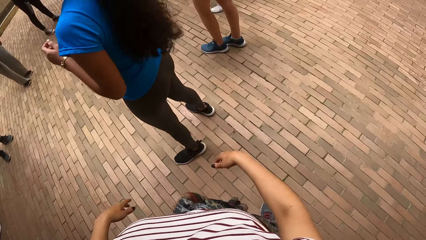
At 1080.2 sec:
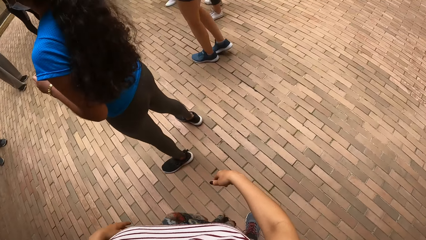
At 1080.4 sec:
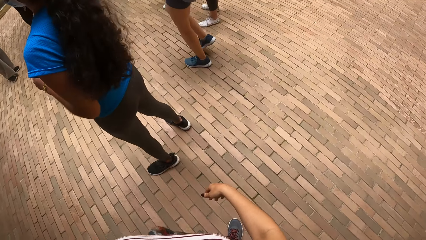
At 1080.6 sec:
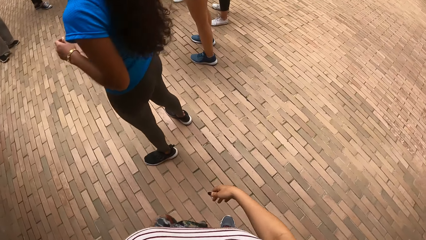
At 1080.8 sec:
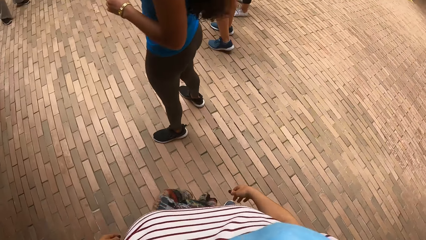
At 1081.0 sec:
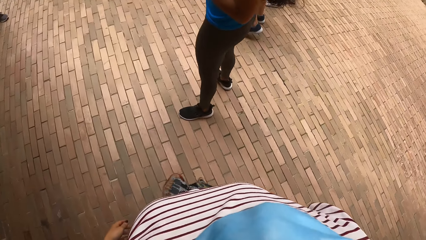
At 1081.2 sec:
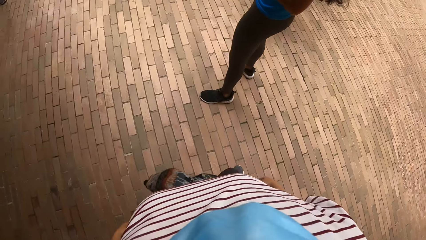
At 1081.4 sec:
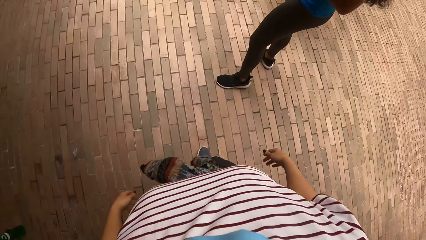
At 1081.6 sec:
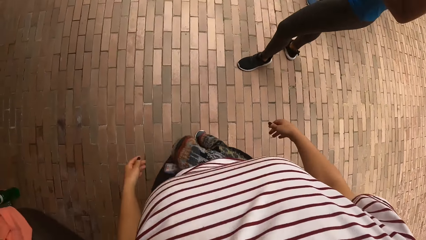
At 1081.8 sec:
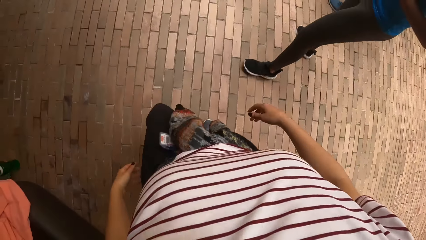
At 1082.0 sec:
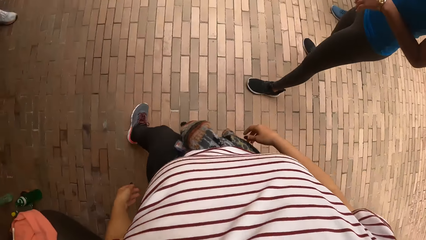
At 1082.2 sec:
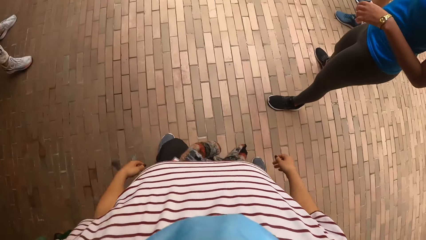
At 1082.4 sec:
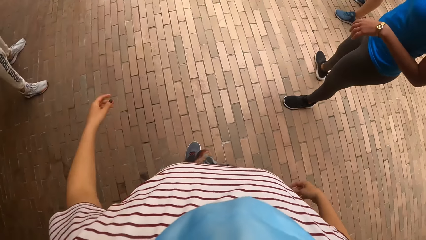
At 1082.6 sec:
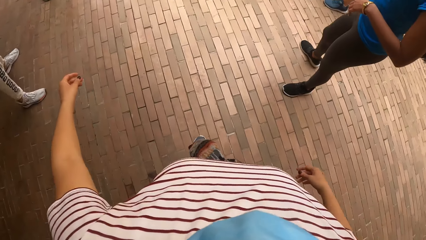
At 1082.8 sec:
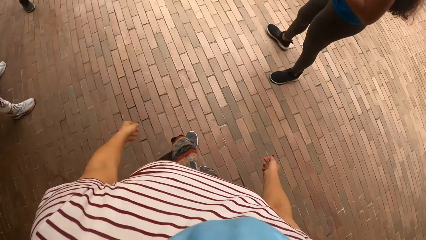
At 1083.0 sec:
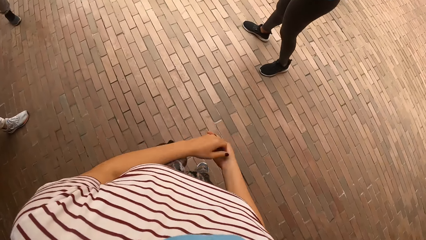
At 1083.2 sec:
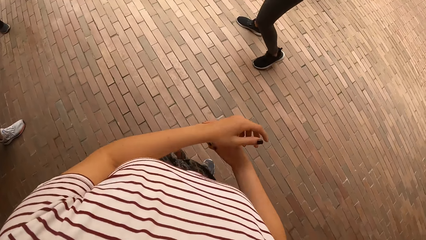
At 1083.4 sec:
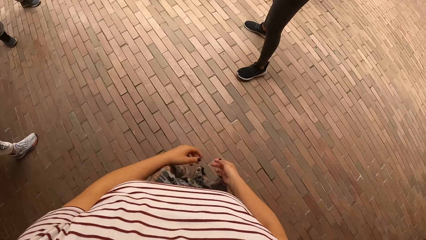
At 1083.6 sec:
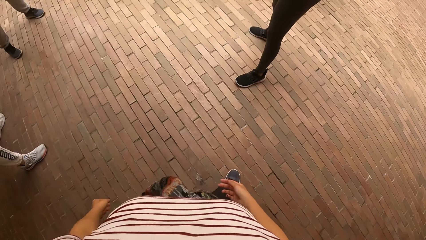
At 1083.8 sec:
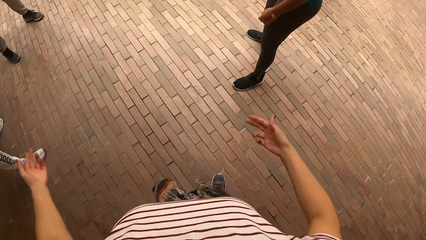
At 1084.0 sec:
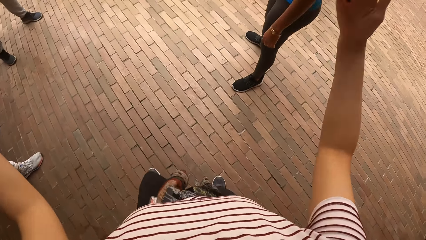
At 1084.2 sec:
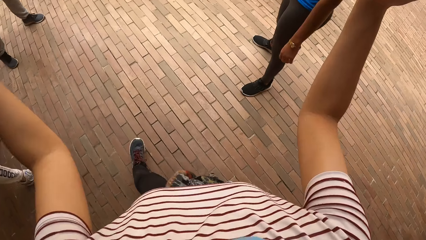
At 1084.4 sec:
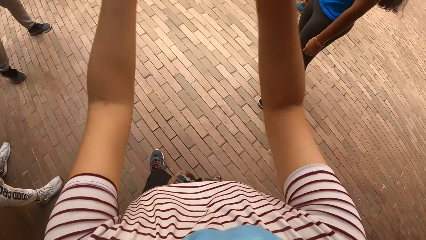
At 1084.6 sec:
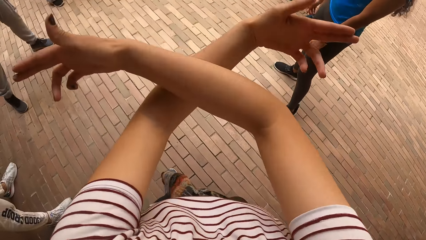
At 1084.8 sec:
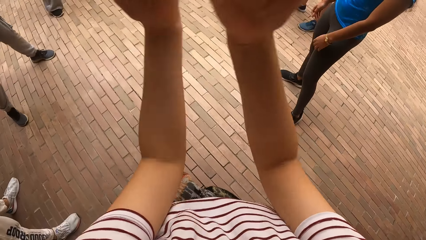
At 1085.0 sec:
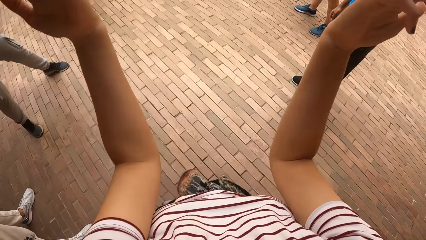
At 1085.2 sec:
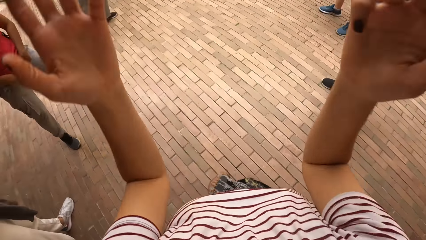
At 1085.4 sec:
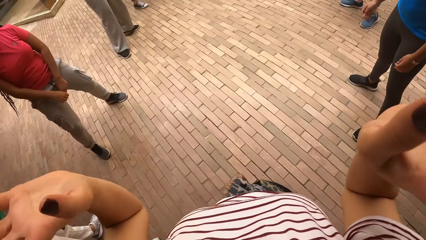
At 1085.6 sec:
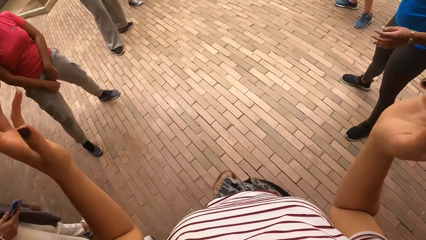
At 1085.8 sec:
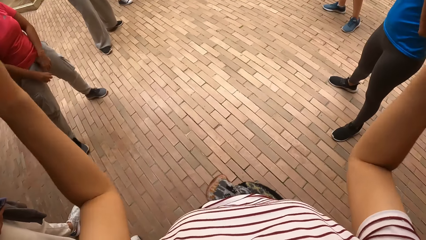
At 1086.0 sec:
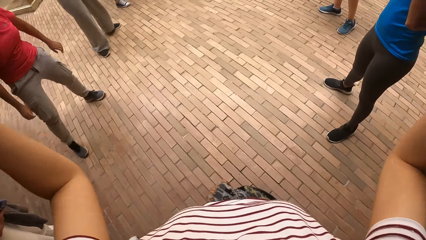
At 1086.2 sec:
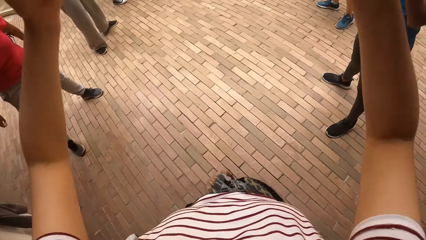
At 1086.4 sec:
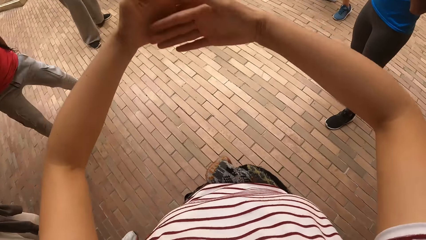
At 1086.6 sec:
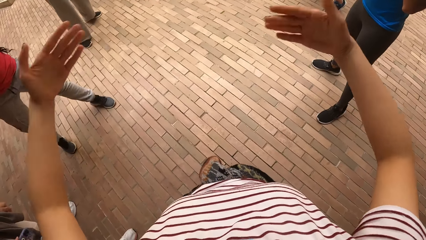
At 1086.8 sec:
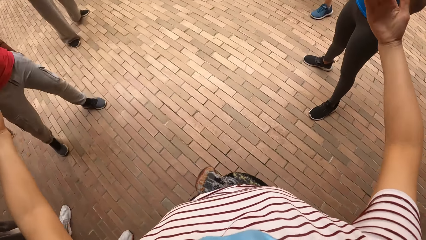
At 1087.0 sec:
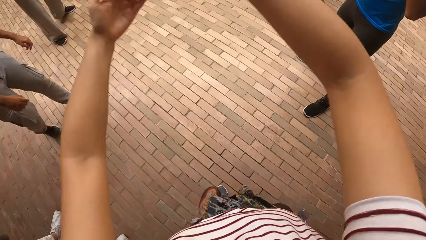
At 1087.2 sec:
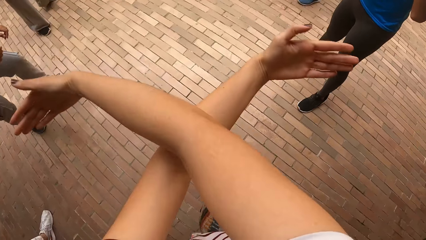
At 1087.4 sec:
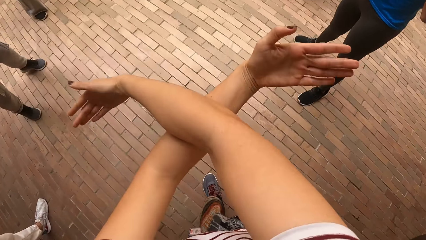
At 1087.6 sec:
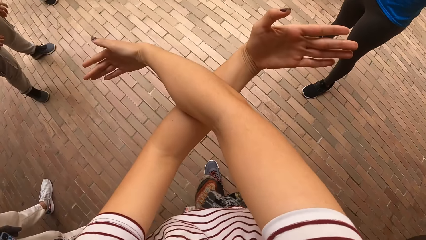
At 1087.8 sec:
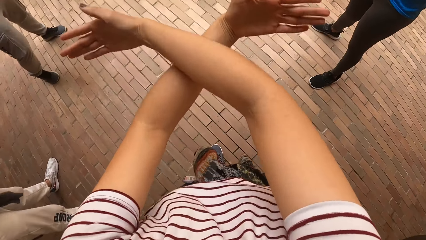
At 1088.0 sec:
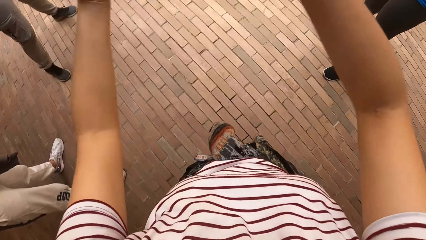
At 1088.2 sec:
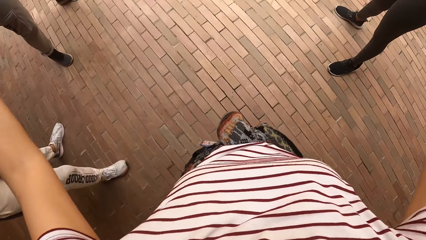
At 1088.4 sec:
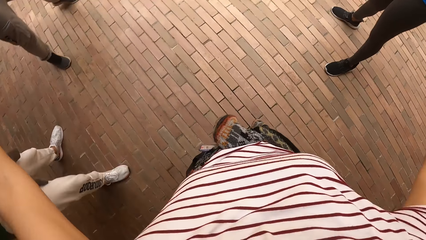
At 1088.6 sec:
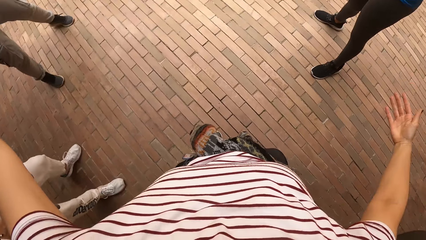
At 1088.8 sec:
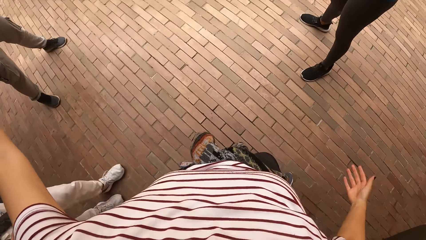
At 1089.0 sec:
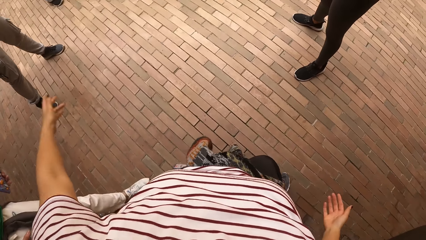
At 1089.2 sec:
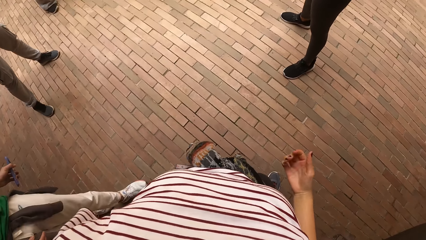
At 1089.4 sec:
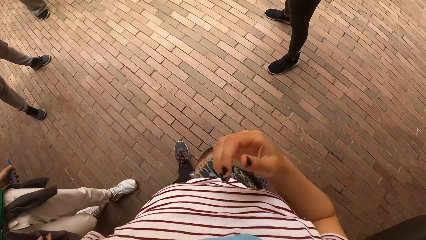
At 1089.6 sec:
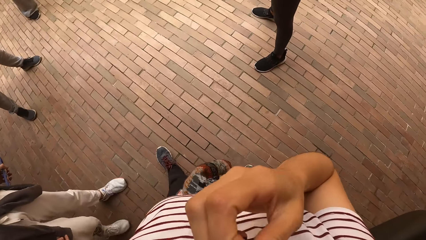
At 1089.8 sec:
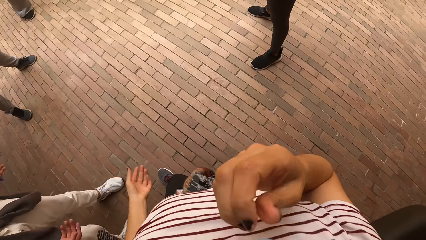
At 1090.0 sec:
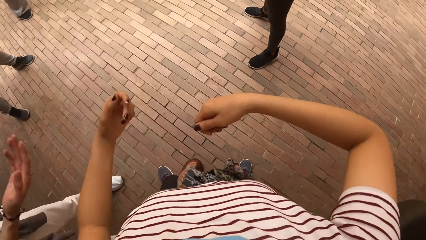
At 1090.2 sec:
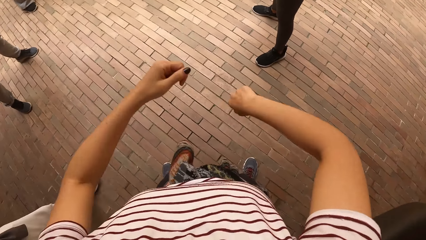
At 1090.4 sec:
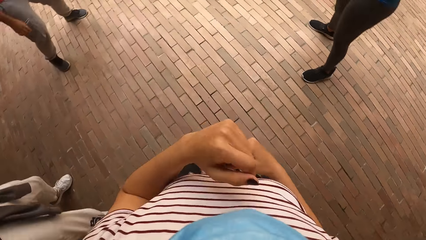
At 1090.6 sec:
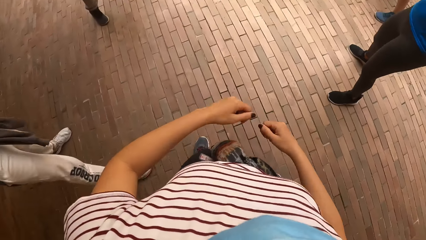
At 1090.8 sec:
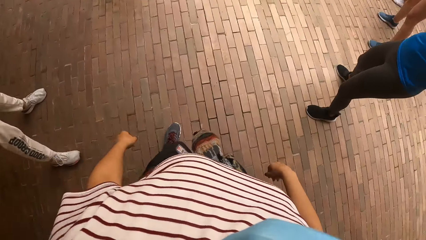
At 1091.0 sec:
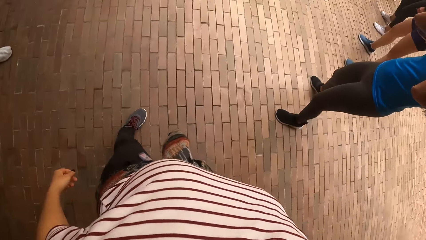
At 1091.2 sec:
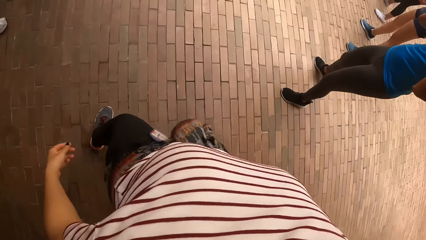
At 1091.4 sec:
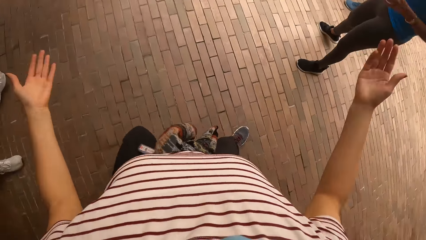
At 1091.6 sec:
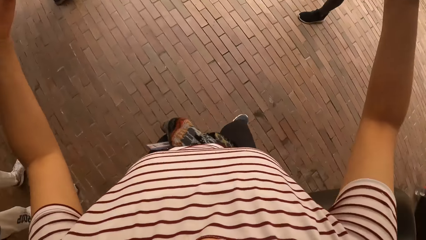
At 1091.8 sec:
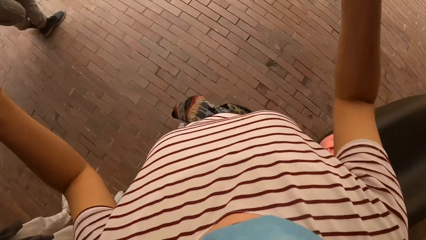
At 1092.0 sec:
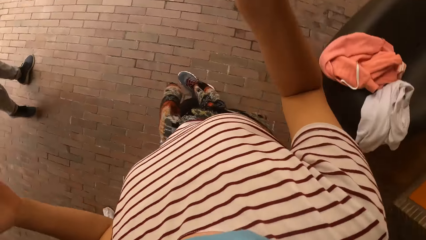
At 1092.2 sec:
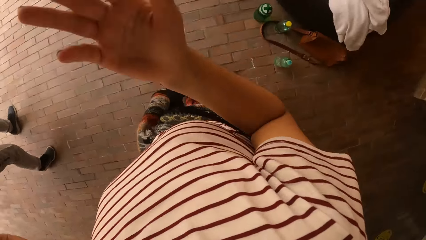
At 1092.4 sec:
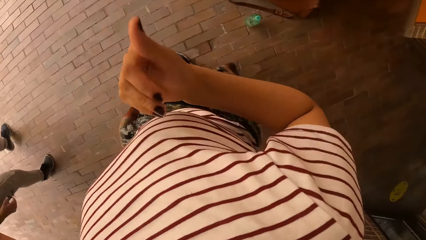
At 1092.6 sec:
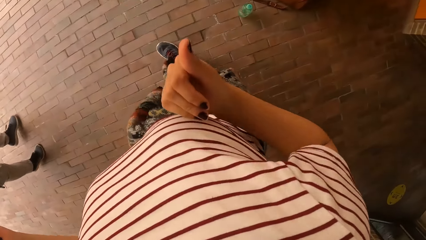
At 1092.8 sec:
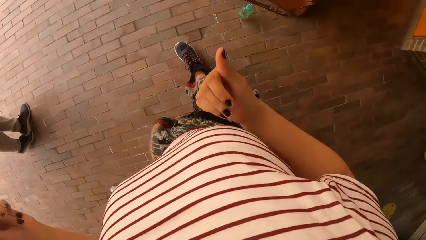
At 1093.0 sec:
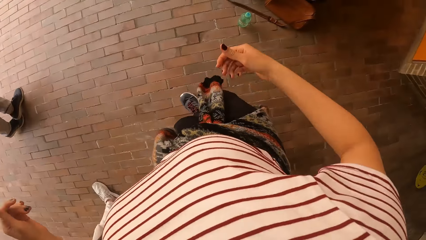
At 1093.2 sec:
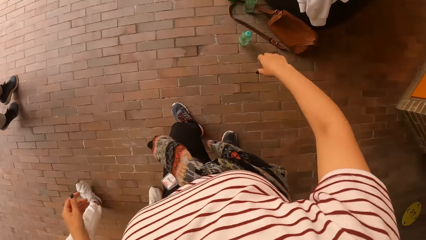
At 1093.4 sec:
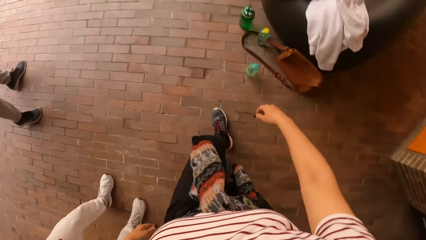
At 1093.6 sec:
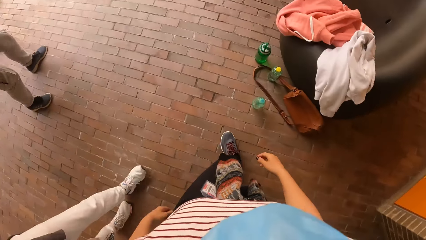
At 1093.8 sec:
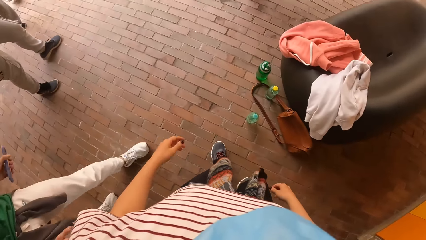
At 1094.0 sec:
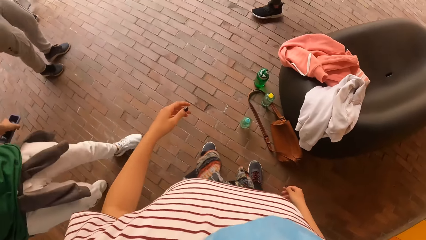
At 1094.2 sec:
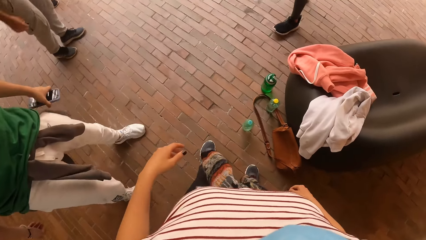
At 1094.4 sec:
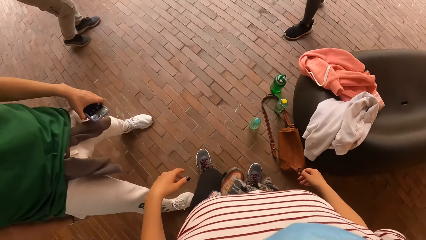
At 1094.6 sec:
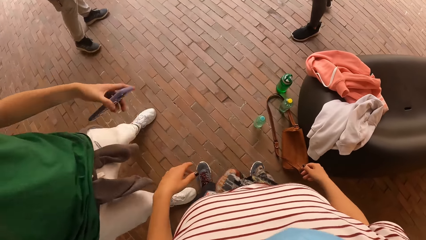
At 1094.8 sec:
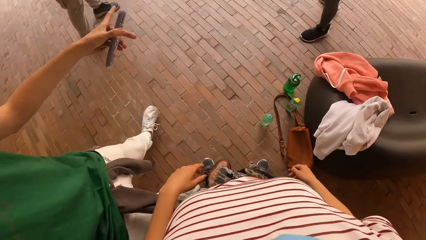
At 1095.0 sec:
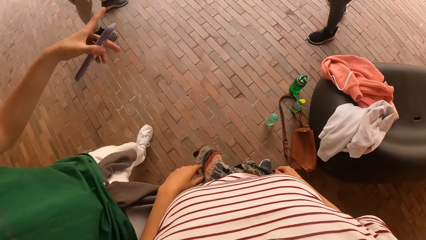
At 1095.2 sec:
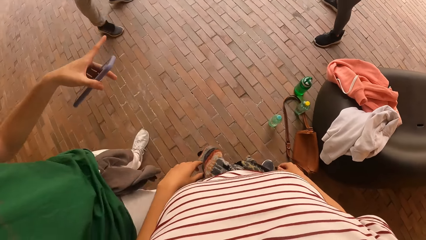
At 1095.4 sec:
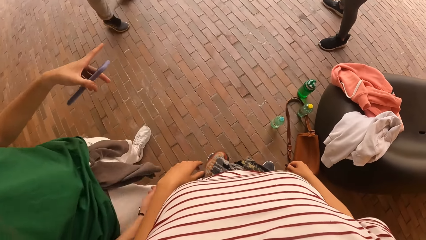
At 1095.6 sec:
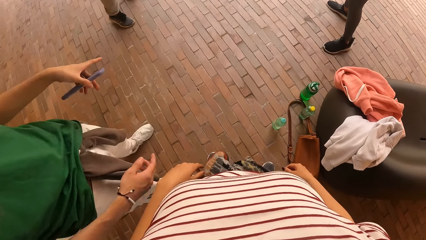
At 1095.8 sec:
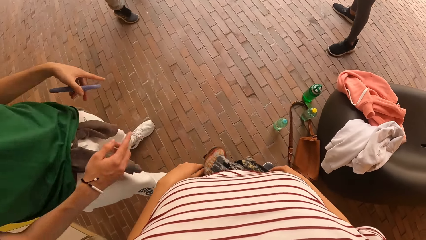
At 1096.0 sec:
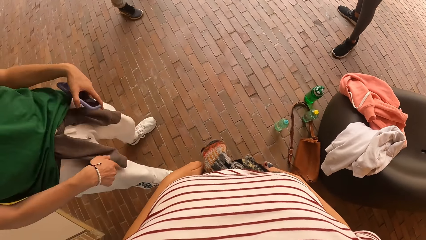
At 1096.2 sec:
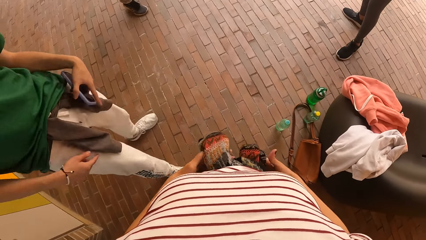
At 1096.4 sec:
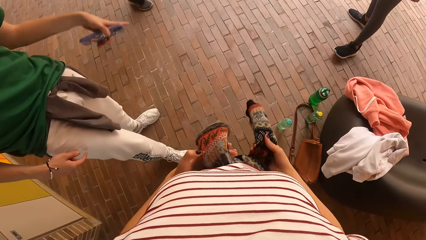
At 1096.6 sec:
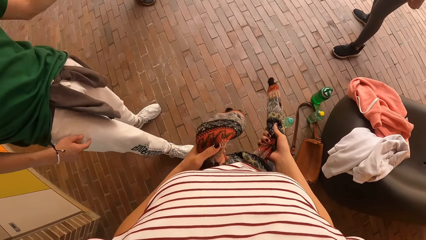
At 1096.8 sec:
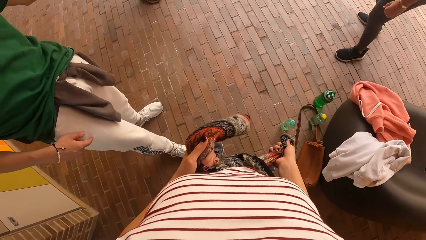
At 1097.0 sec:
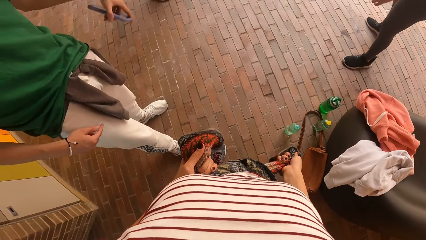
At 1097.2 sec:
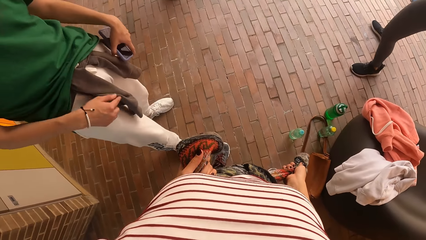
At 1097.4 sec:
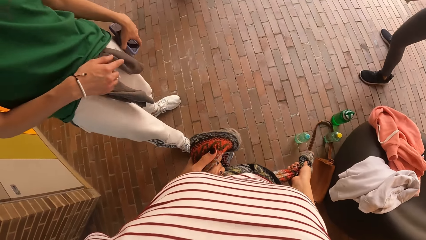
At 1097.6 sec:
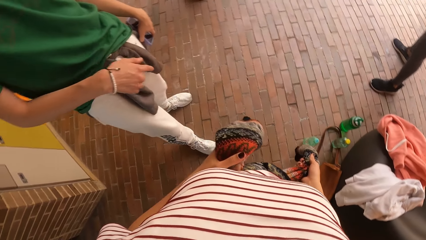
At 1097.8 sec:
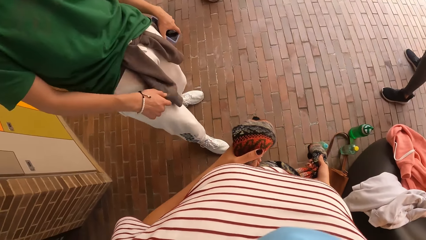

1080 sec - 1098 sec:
The camera wearer walks in the building. She moves a hand, lifts hands, and sways hands. She stops walking in the building. A lady moves around. The woman walks in the building. The camera wearer touches the face and lowers hands. She walks in the building. She repositions a leg, lifts hands, and moves back. The lady jumps up. The camera wearer stops walking in the building. The woman moves around. The camera wearer converses with a man. She holds a cardigan on her waist with both hands. She ties the sweater on her waist.
